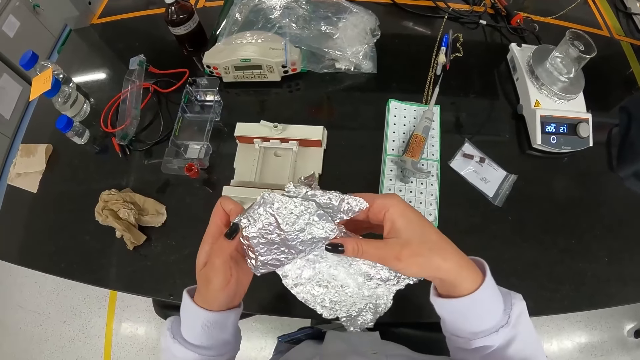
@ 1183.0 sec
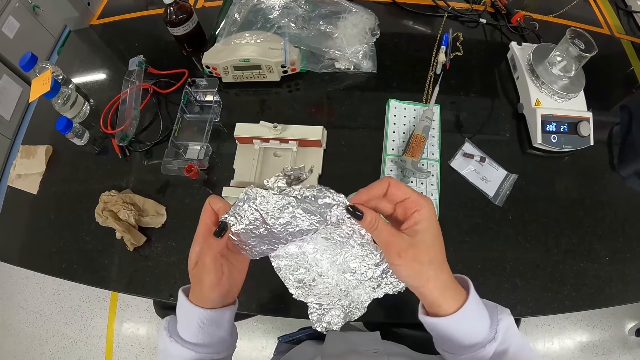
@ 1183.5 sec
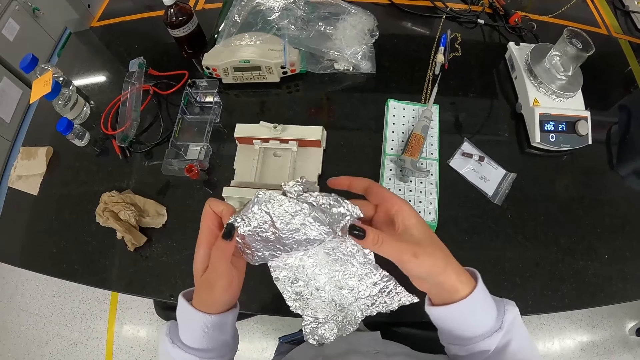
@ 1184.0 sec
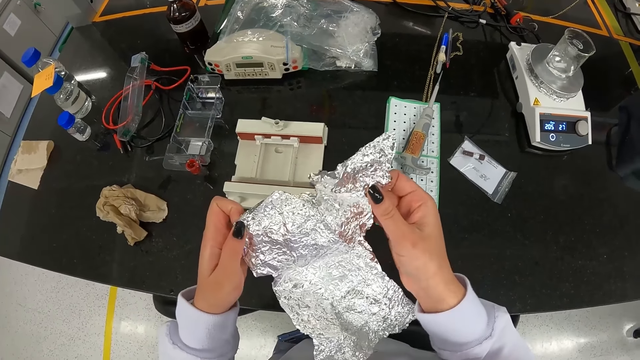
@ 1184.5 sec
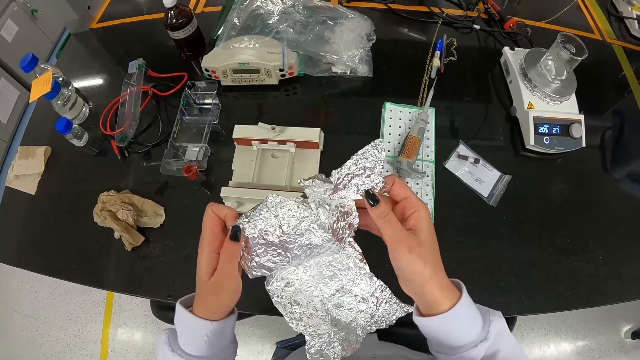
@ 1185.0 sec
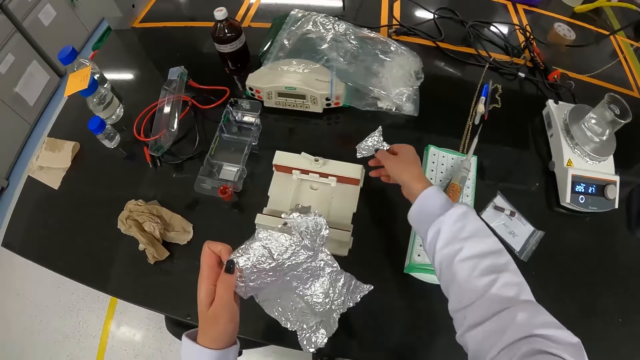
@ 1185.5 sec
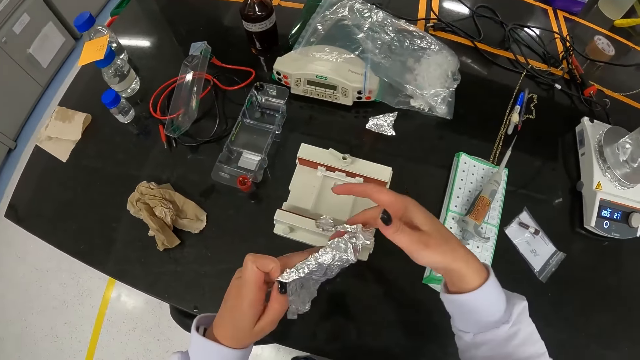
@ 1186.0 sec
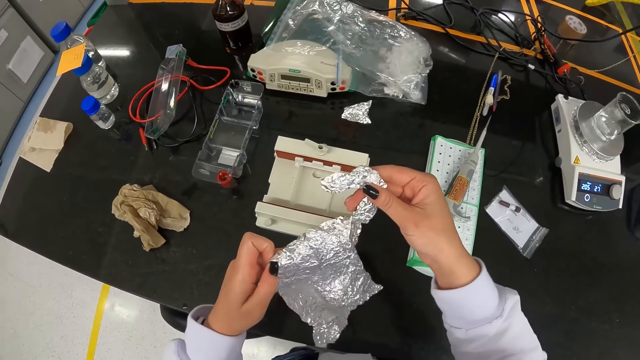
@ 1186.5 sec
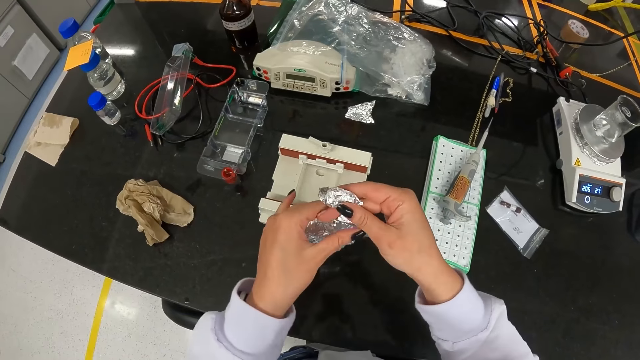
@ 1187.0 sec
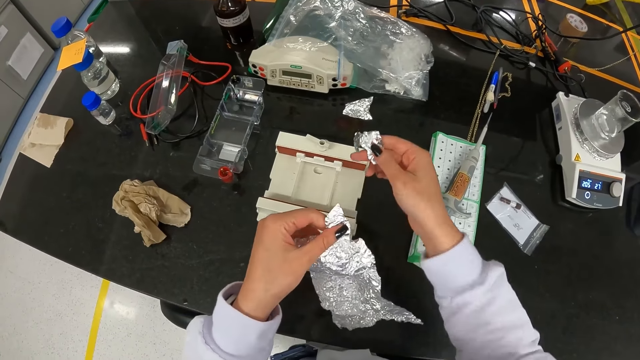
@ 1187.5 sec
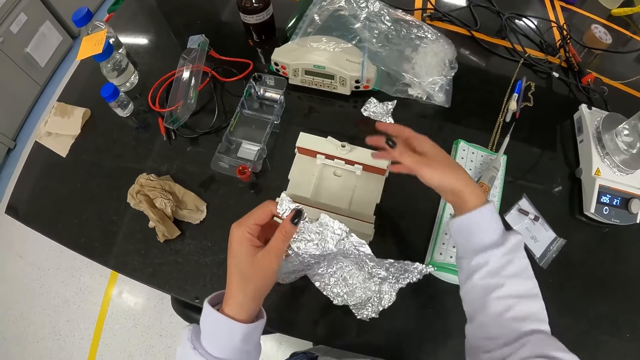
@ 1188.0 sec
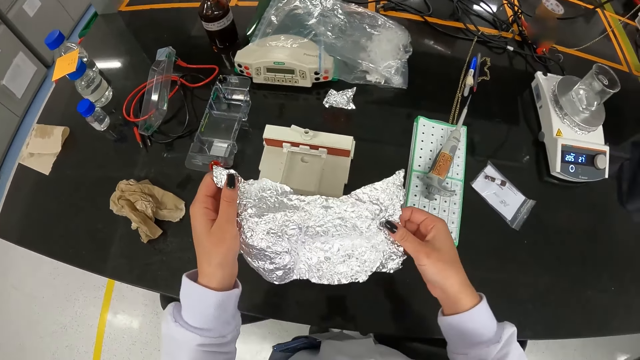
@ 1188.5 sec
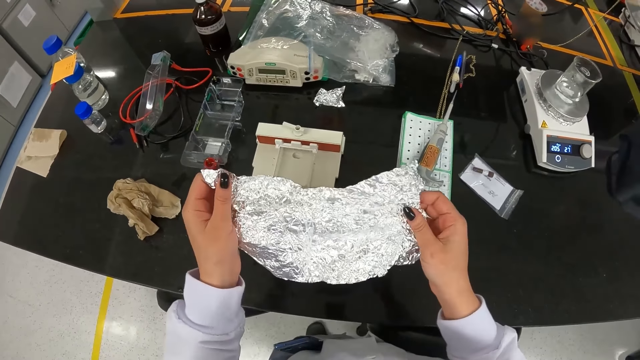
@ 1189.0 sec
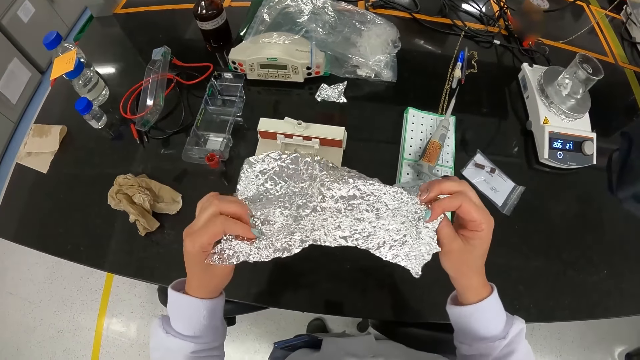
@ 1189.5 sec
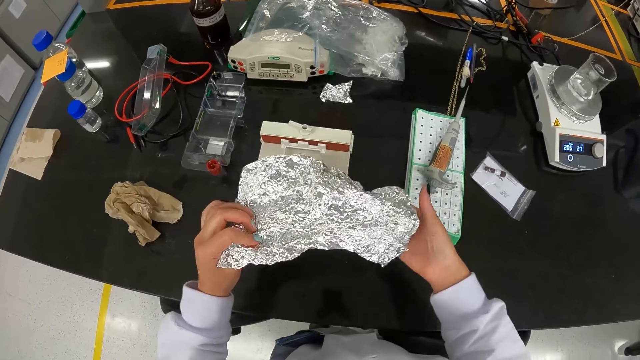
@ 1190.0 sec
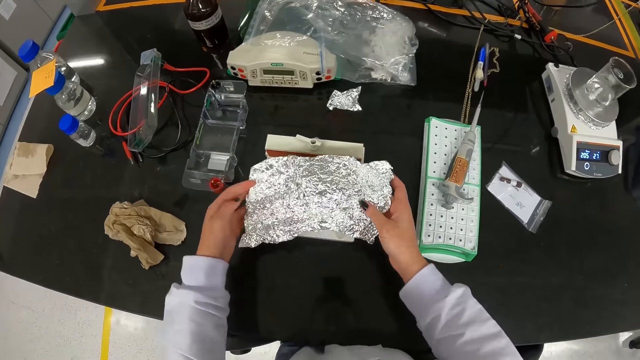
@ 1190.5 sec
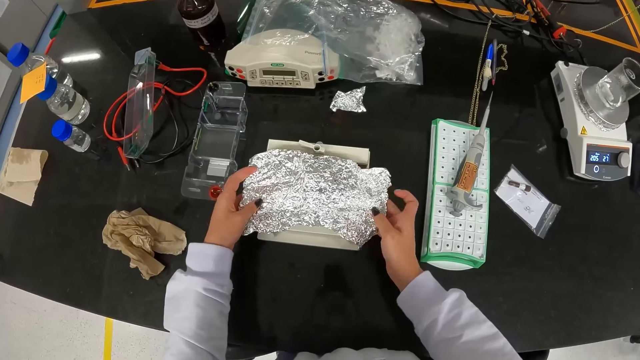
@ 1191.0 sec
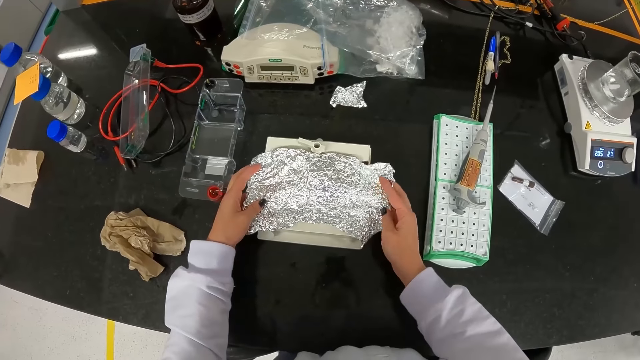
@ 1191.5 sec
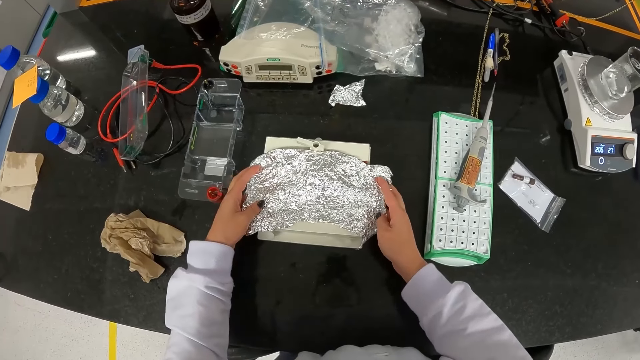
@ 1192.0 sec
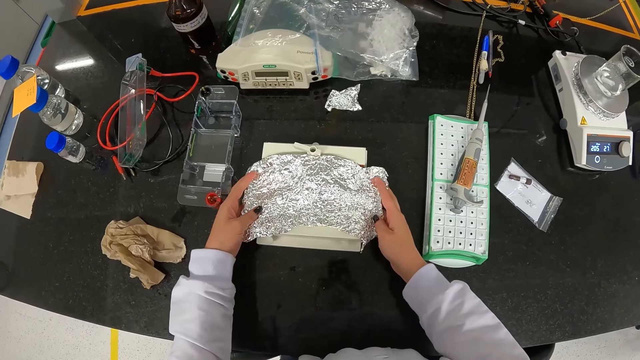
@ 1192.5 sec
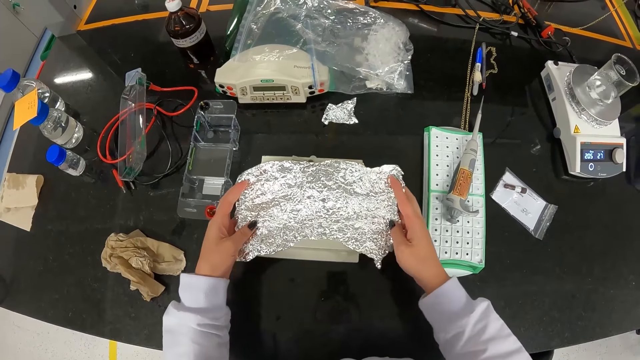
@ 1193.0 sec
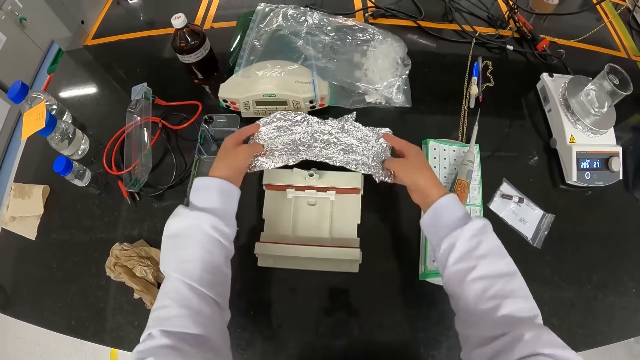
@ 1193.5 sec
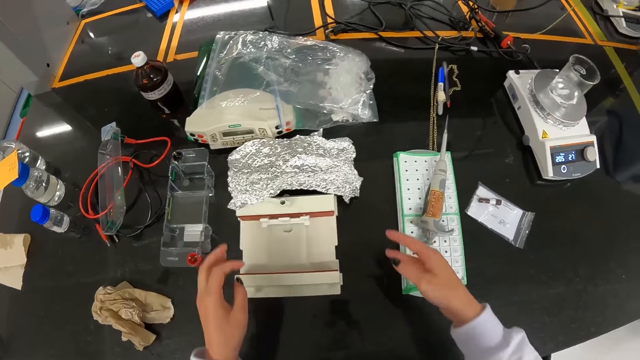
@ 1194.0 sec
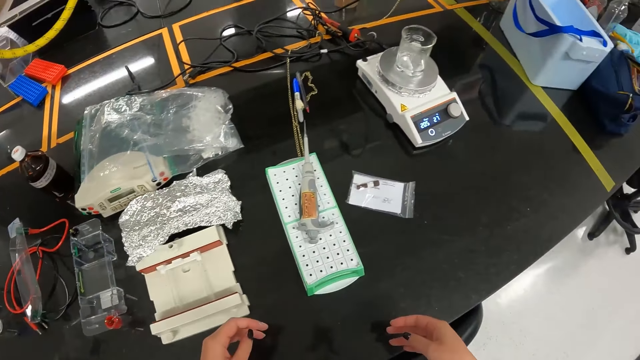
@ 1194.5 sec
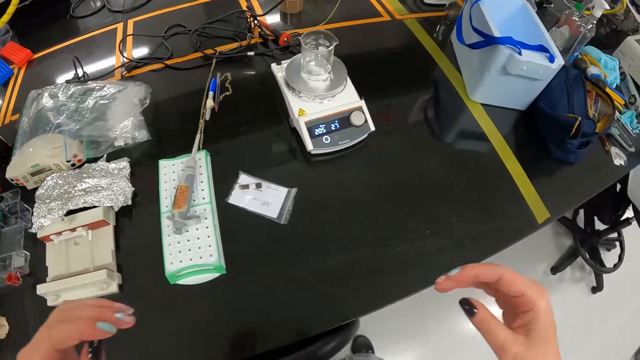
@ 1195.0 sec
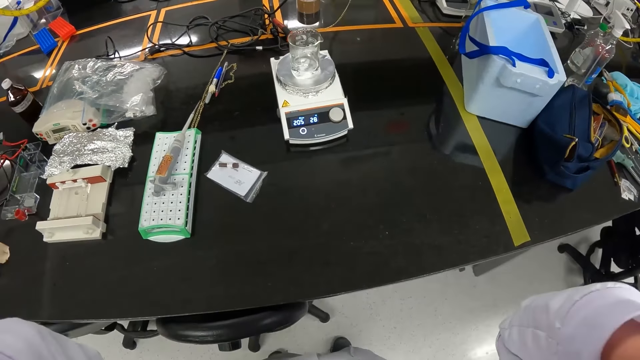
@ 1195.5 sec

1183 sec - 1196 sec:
The camera wearer unfolds the foil paper. She places the foil on the table with her right hand. She tears the foil in her left hand with her right hand. She places the foil on the table with her right hand. She holds the foil with both hands. She places the foil on a gel caster on the table with both hands. She places the foil on the table with both hands.

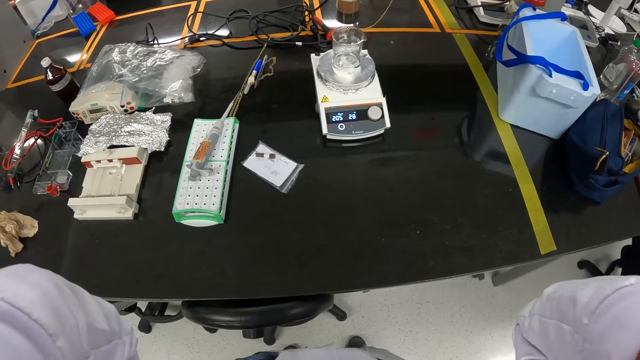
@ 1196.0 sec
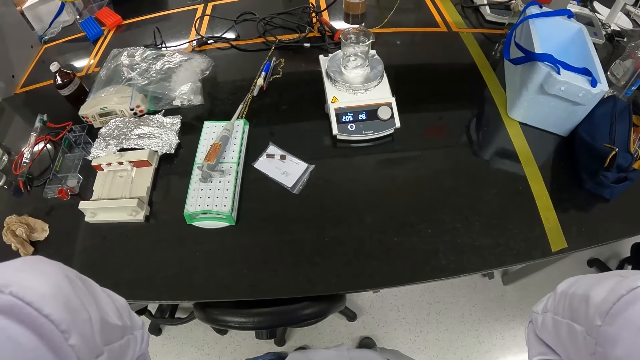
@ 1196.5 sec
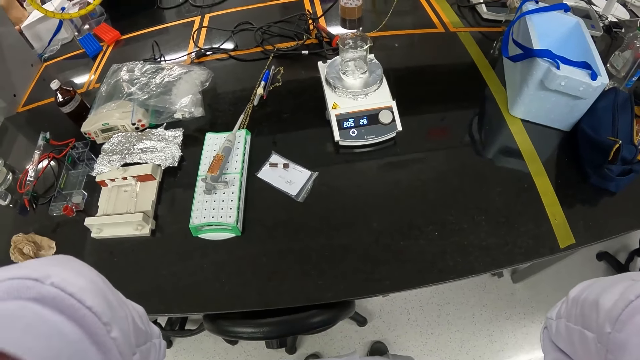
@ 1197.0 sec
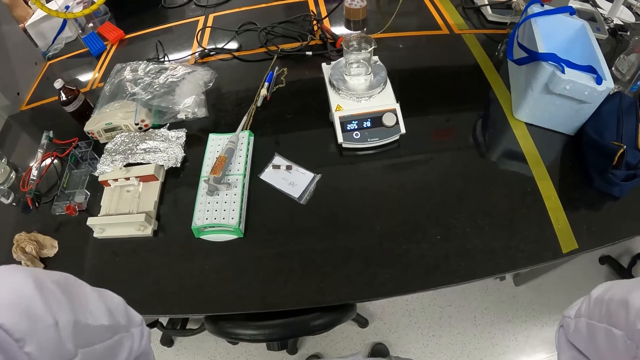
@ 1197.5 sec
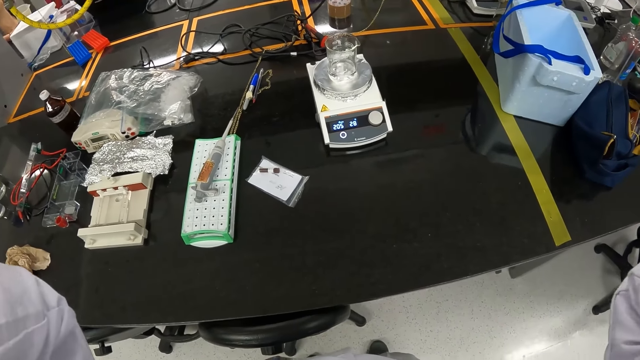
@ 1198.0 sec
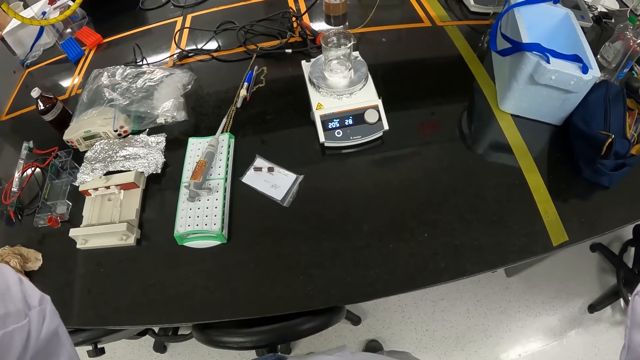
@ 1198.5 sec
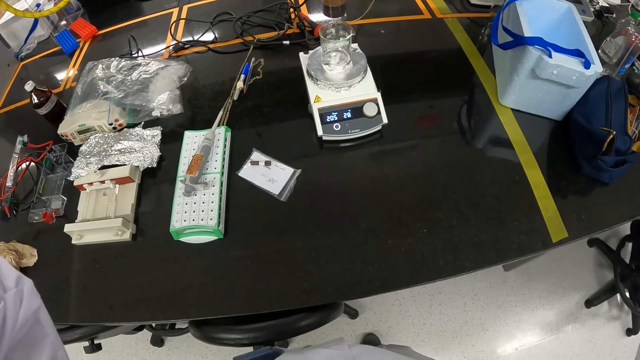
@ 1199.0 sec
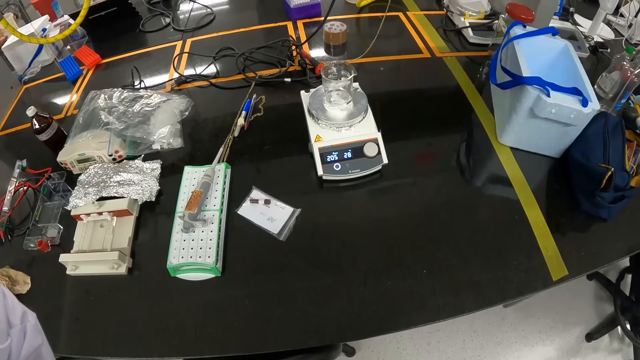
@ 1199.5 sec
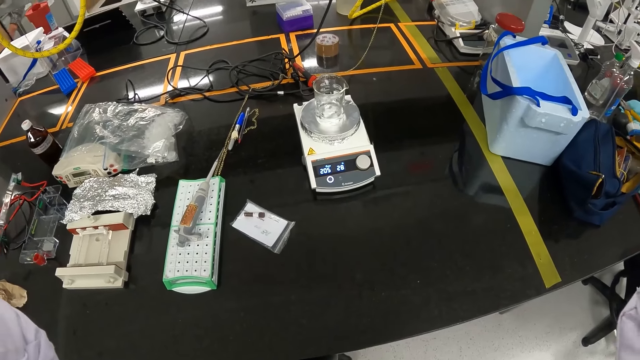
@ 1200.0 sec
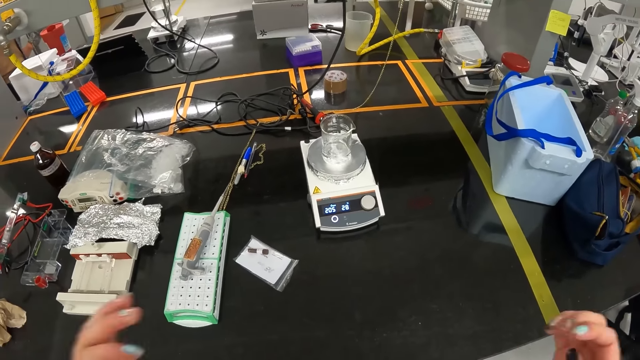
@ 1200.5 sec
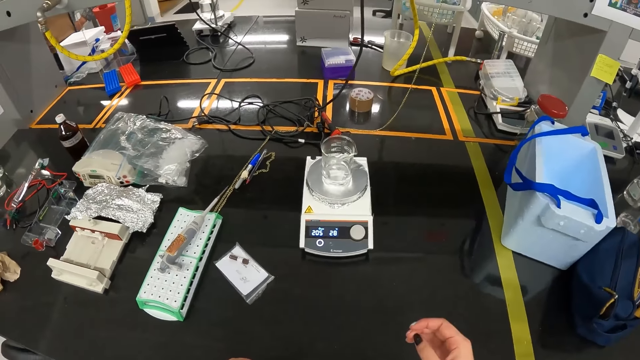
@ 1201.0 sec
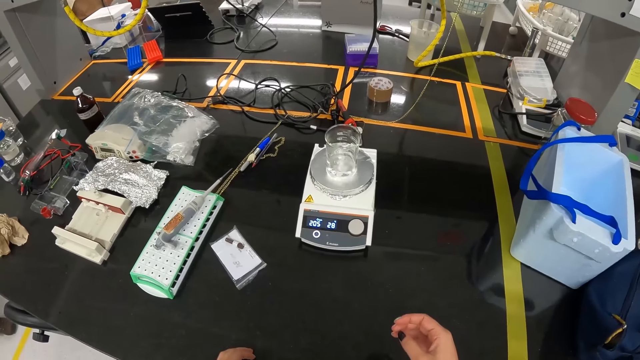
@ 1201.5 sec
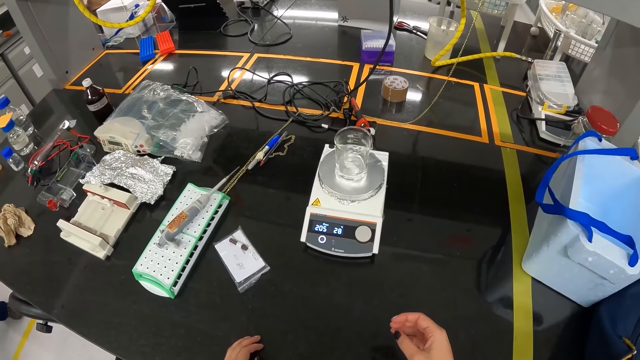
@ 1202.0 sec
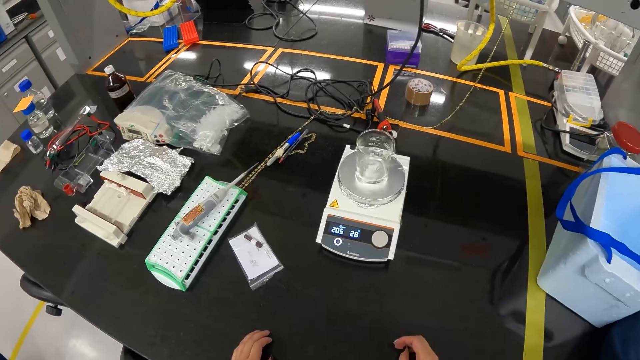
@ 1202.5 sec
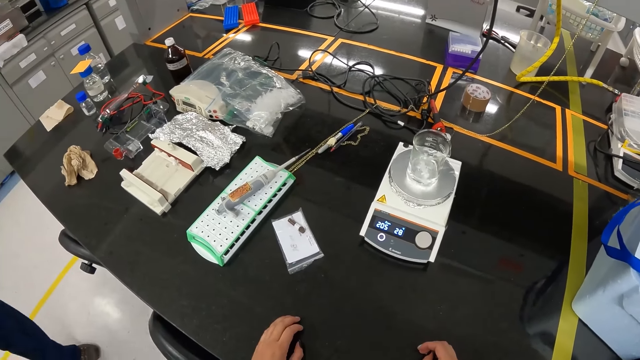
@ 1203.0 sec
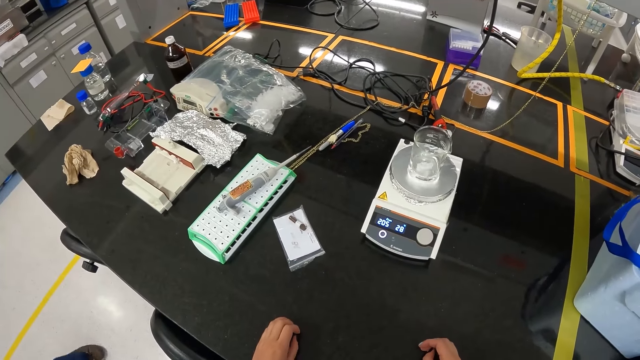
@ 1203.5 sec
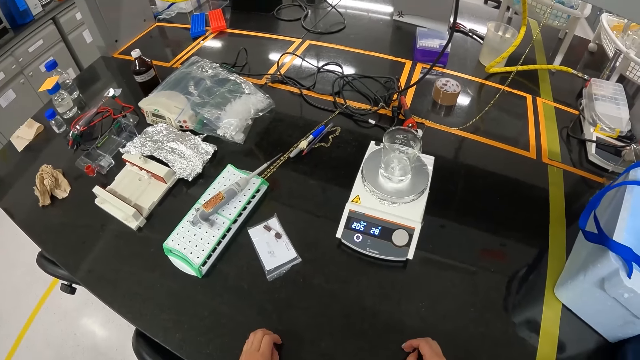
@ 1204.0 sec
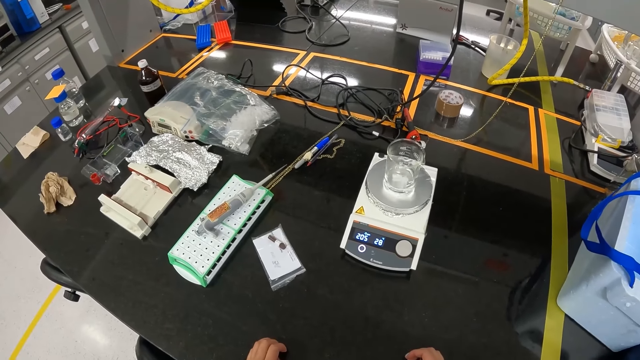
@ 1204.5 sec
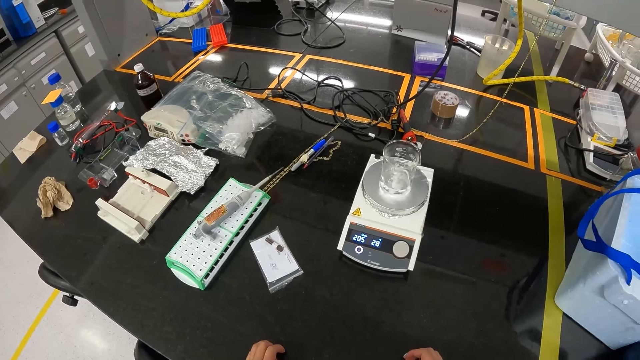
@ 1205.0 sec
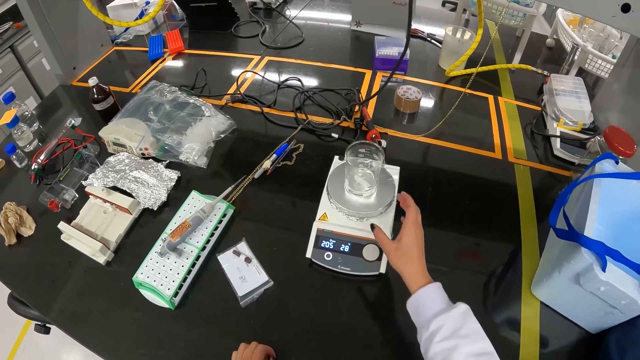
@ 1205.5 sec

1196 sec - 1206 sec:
The camera wearer lifts his hands up.
